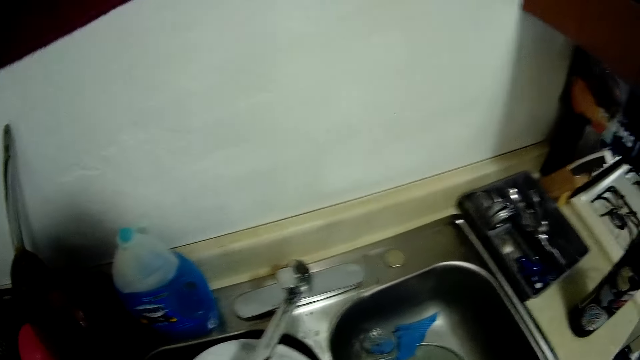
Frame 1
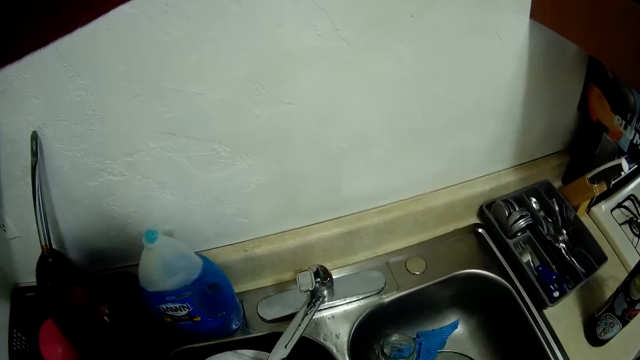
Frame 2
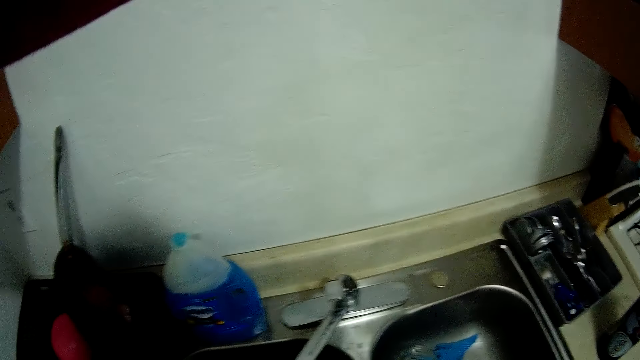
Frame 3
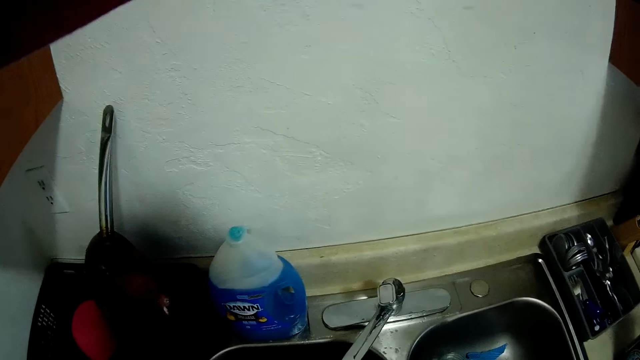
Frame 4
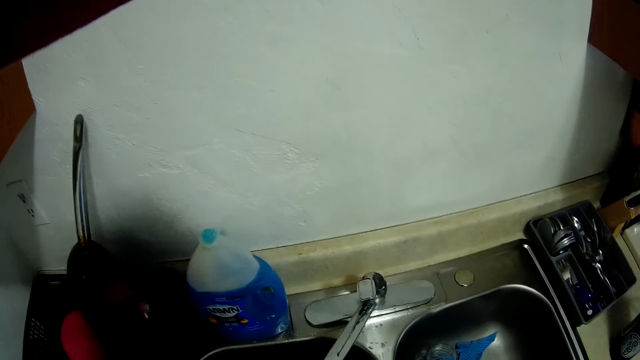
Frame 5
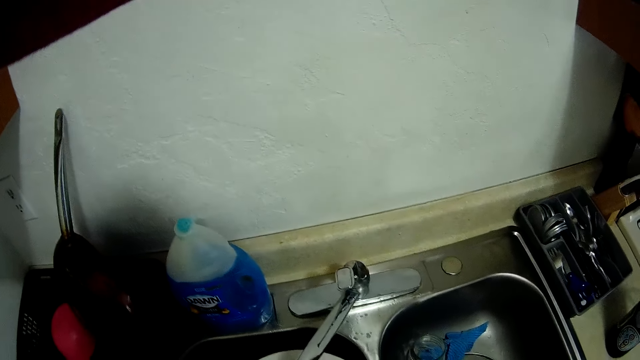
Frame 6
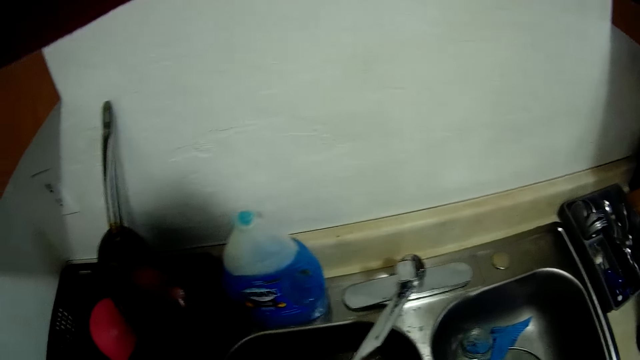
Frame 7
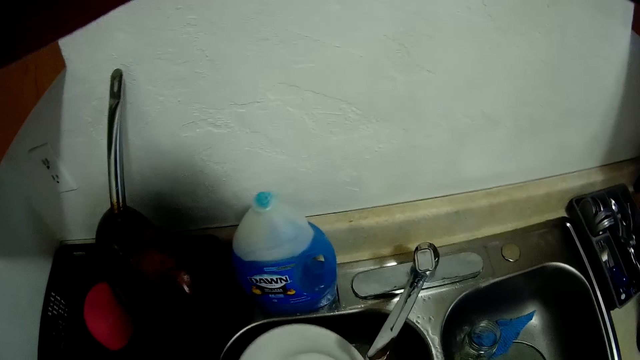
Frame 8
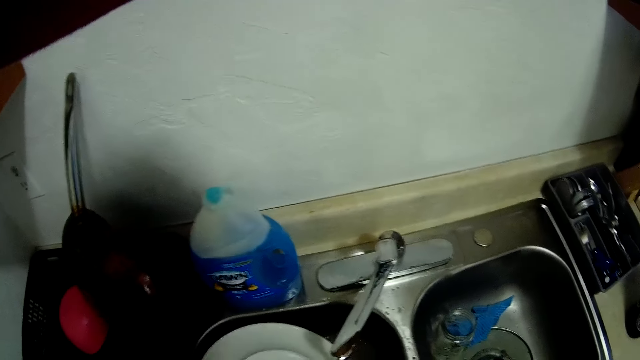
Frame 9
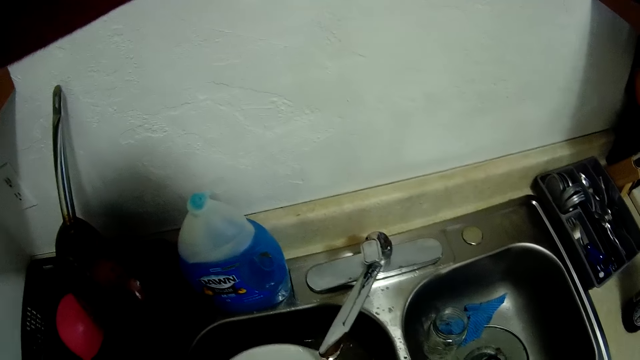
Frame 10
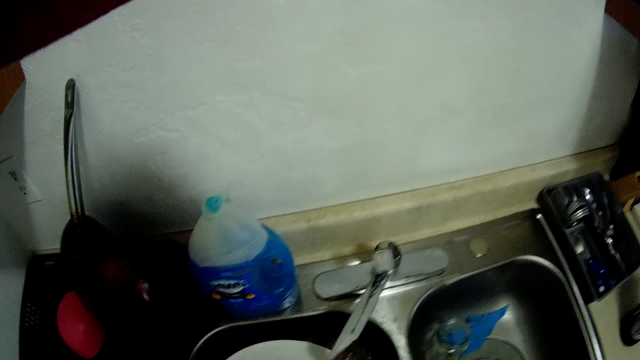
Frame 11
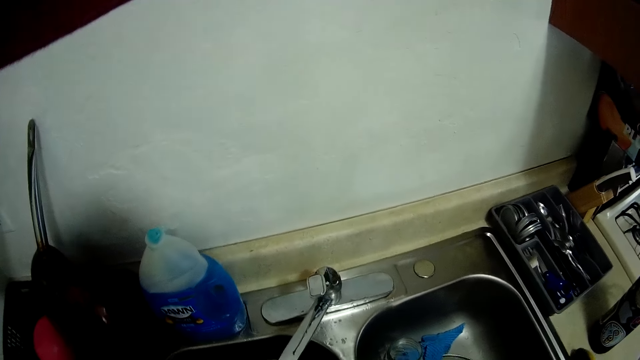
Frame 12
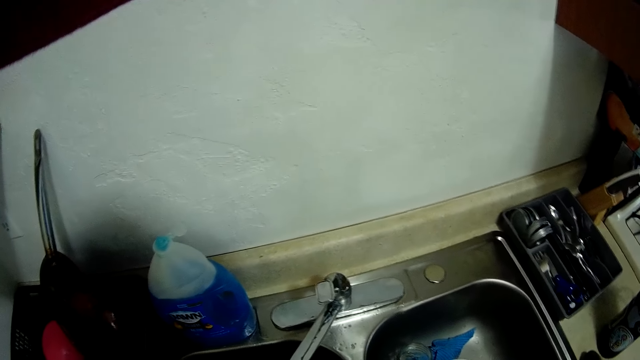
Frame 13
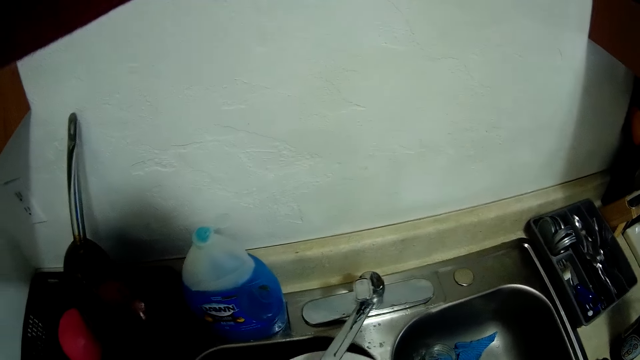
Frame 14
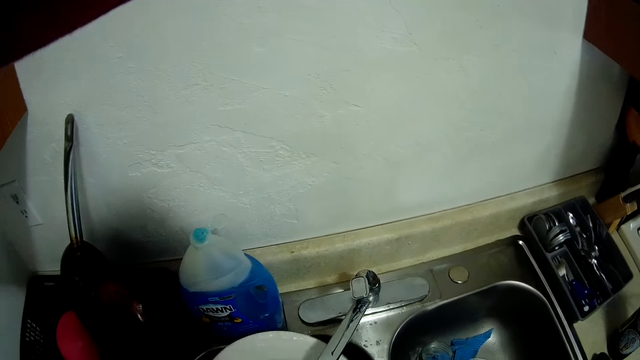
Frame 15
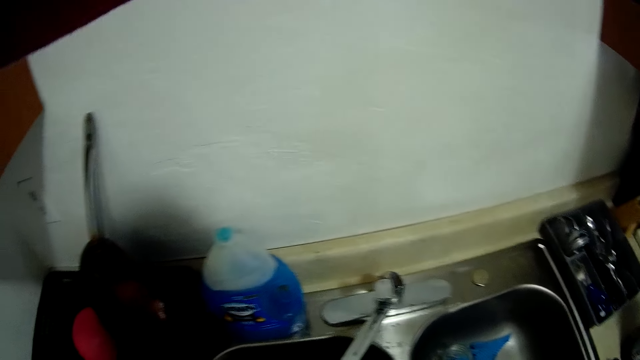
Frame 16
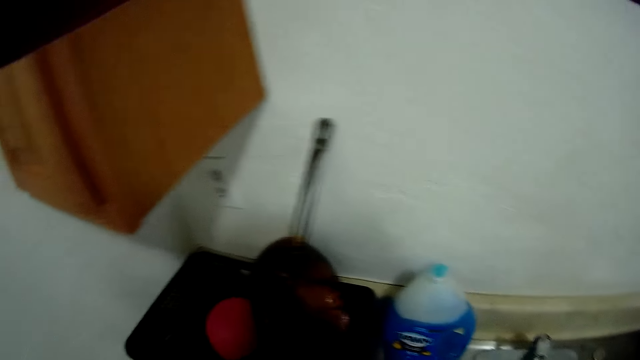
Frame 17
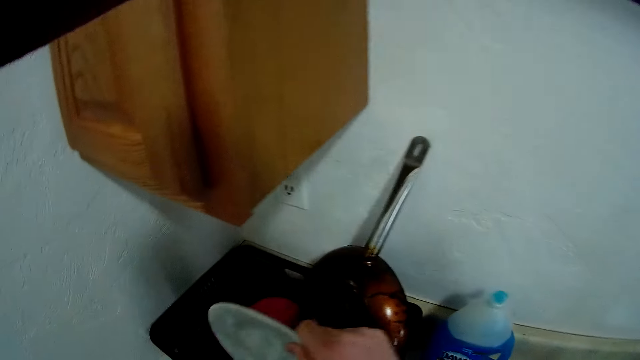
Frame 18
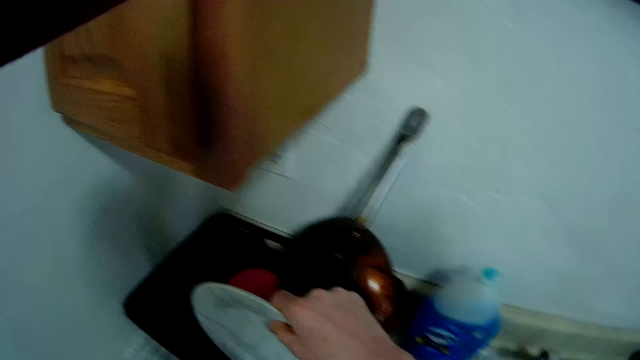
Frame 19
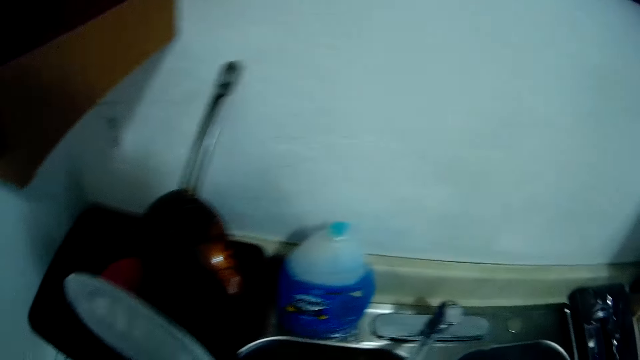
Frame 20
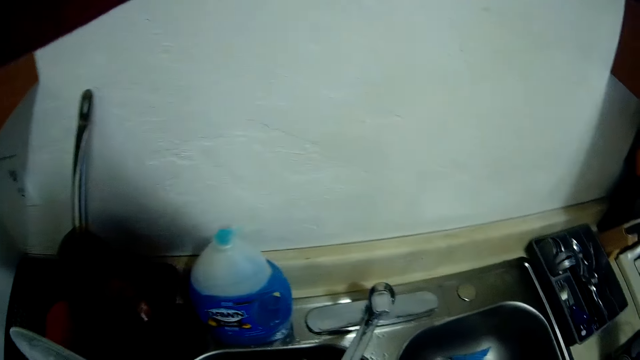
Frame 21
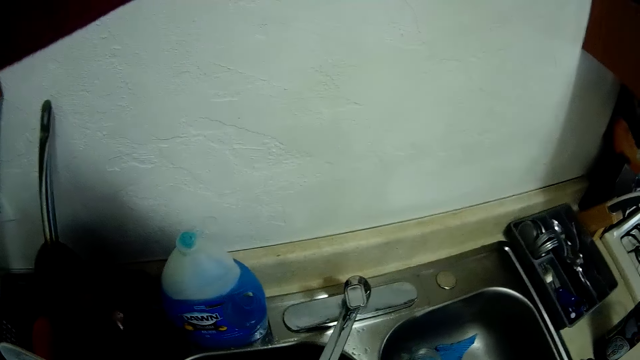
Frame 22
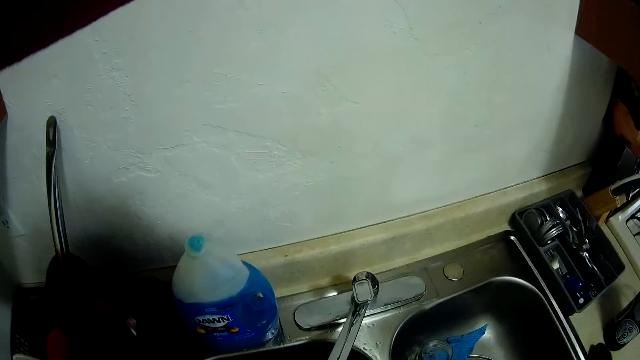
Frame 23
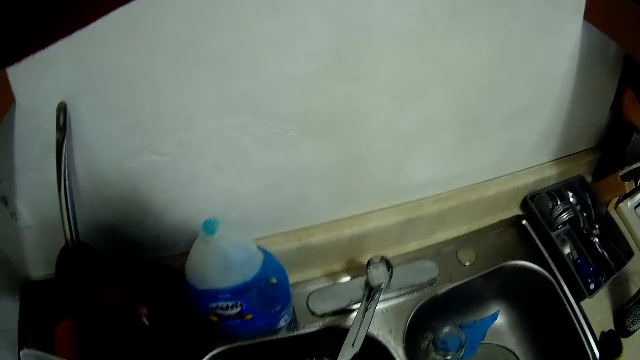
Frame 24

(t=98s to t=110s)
The camera wearer drops the plate inside the basket with his right hand.

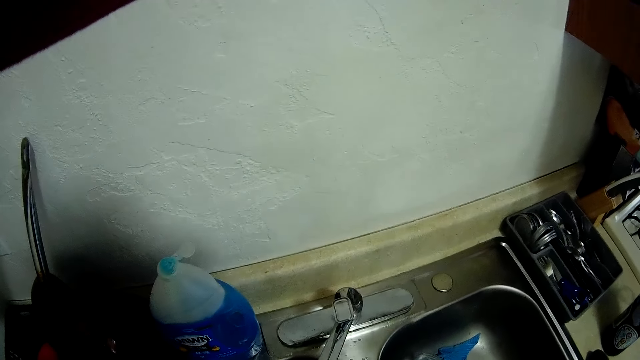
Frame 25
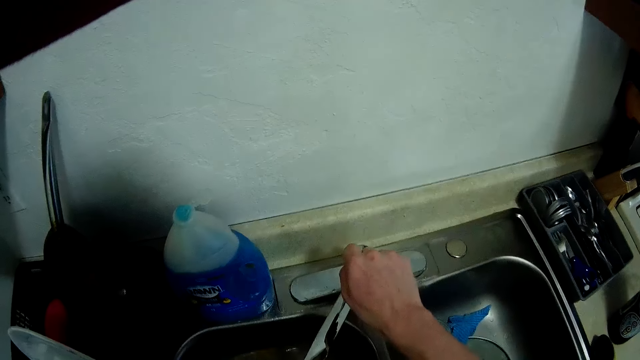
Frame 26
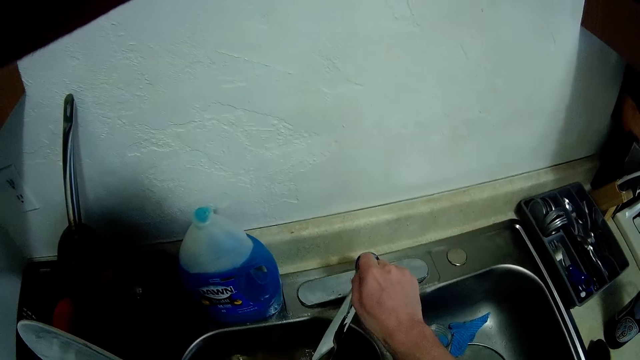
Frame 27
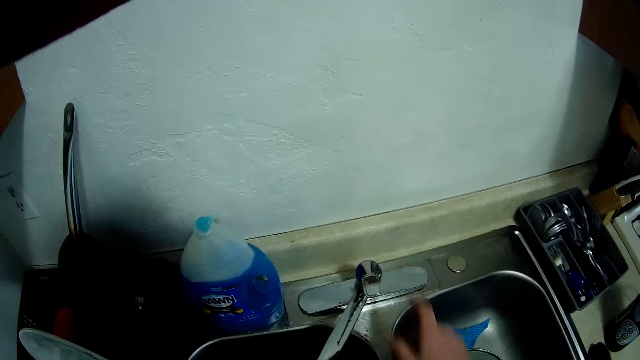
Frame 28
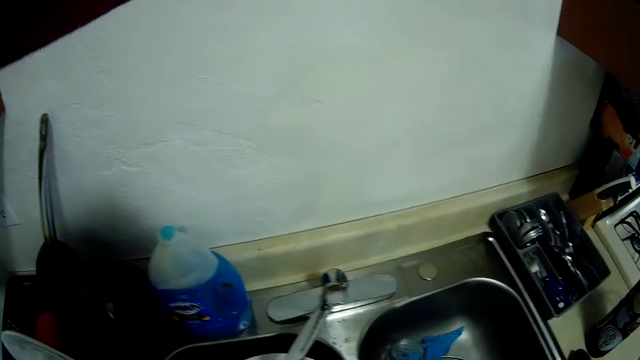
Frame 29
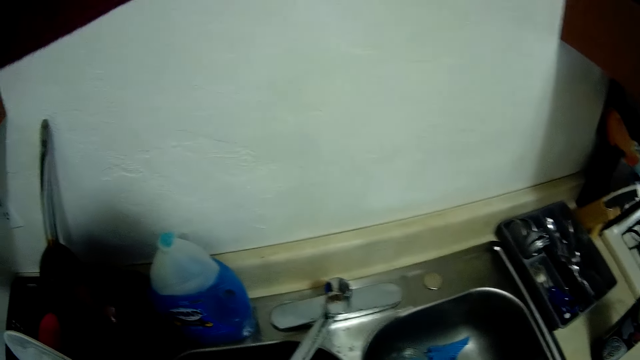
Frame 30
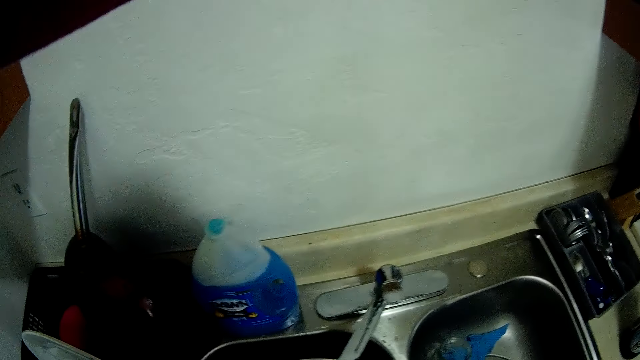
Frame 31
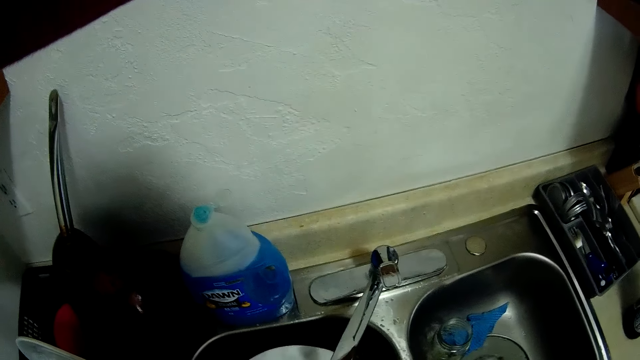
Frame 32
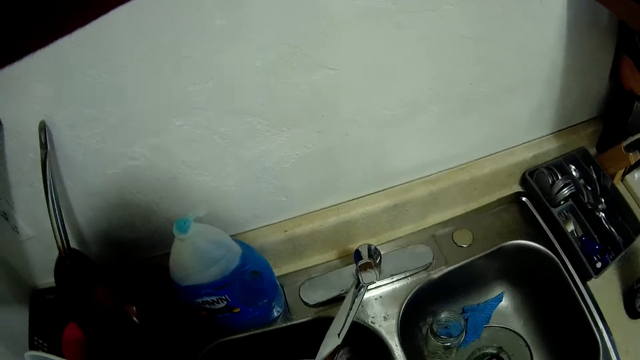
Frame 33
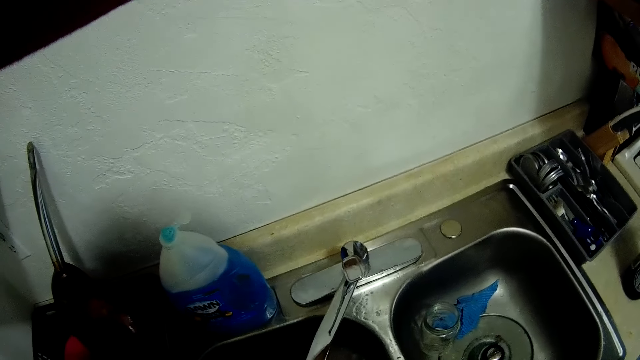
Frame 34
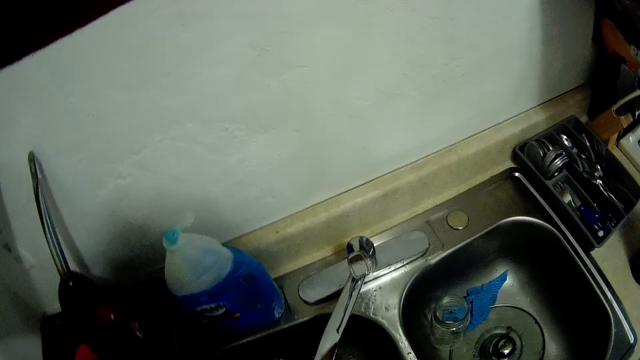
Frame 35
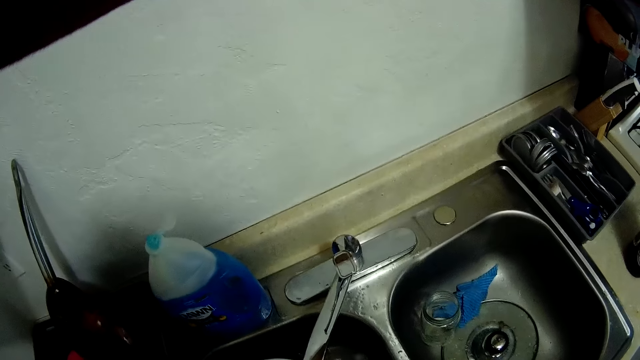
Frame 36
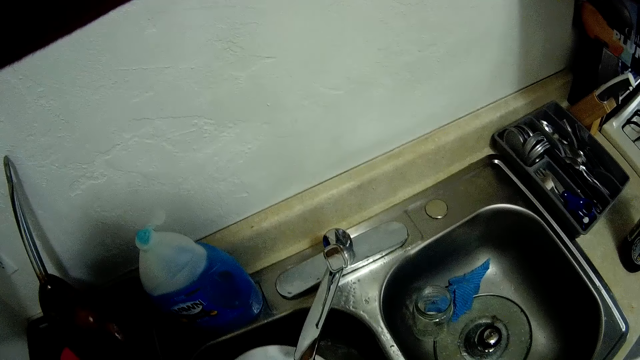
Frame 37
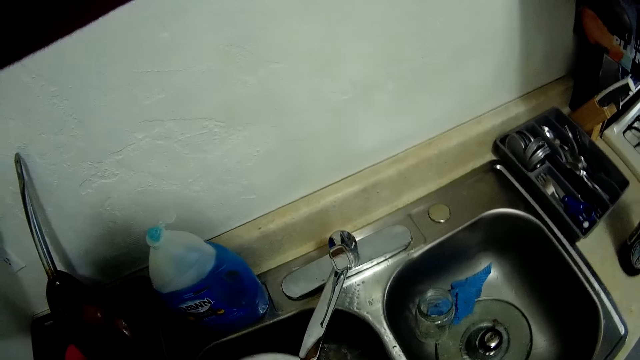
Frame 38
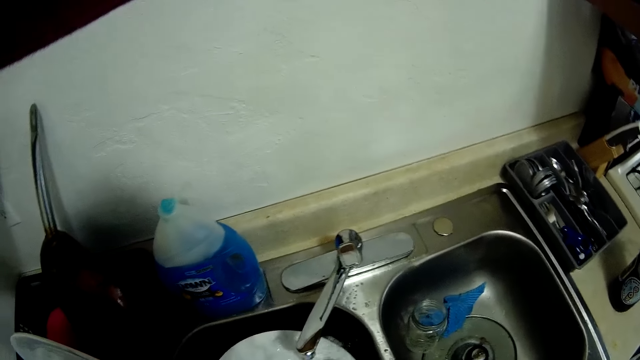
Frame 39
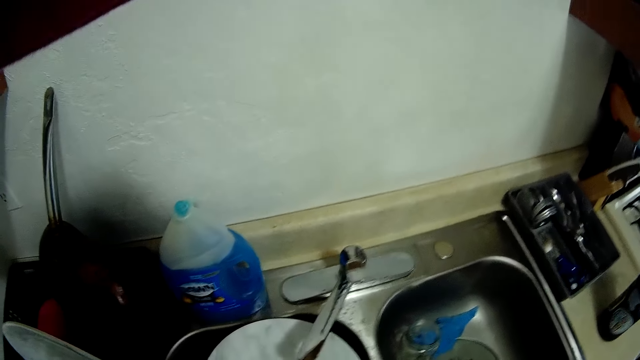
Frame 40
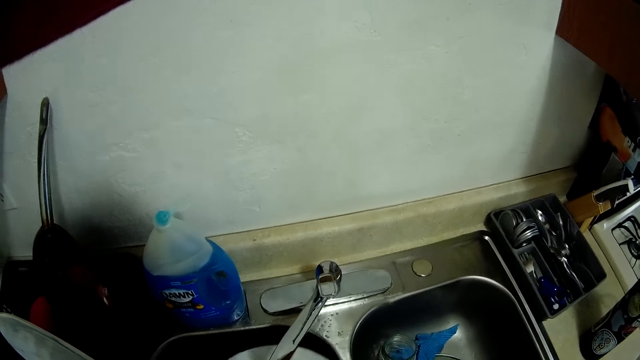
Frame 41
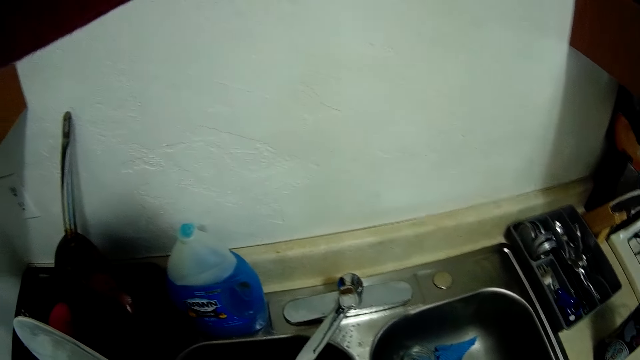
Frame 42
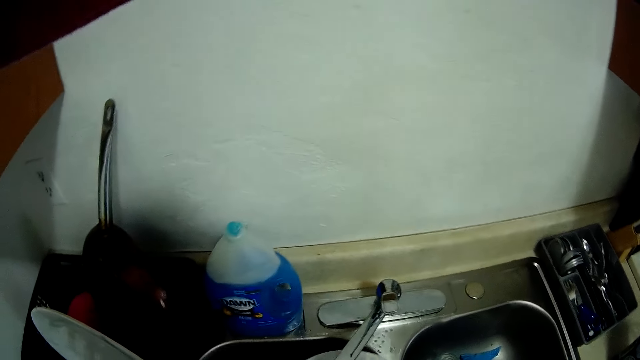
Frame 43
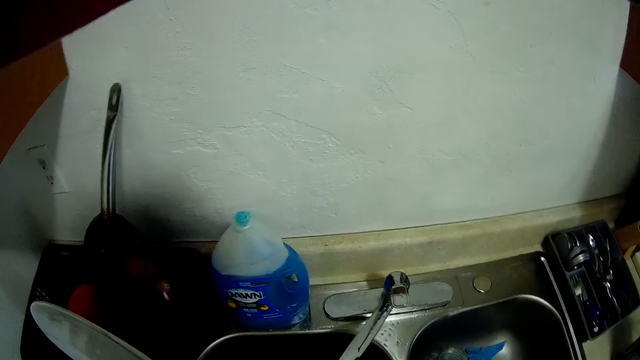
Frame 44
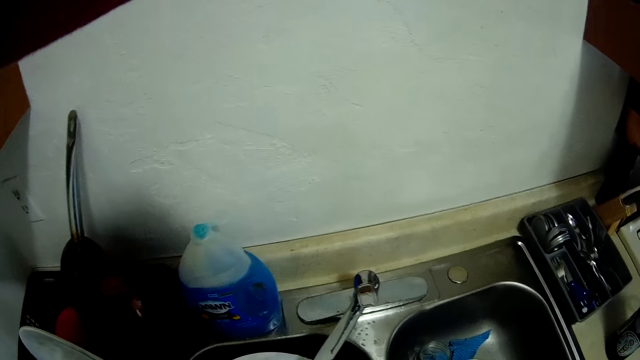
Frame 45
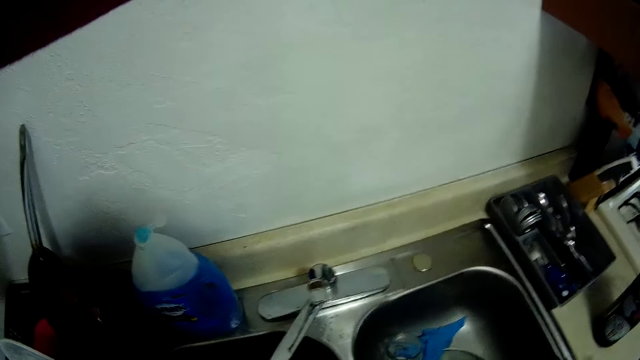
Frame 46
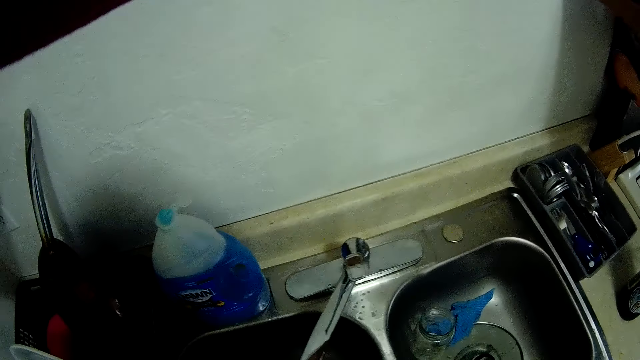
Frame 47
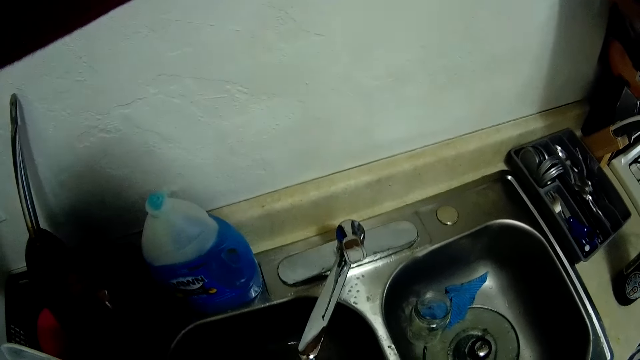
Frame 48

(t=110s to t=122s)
The camera wearer adjusts the knob of the tap with his right hand. He closes the tap. He rinses a plate with water from the tap. He washes the plate.
